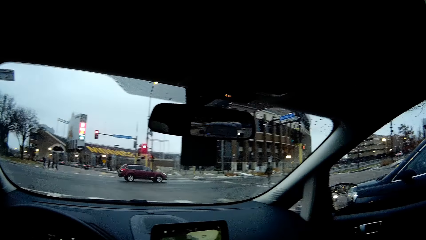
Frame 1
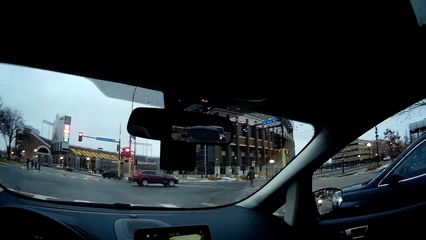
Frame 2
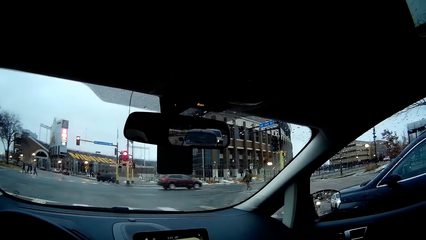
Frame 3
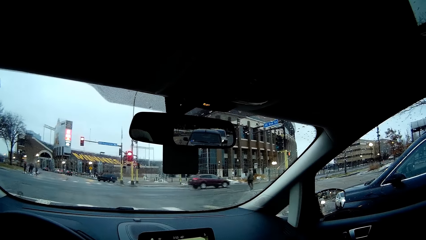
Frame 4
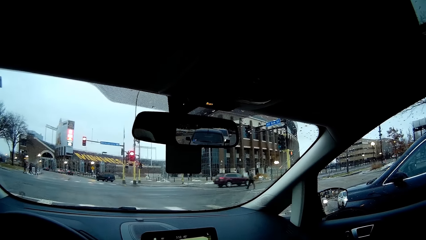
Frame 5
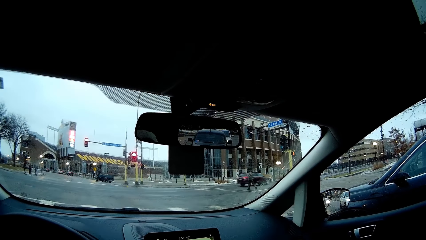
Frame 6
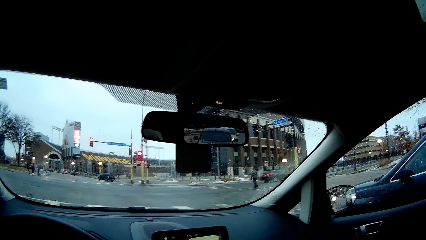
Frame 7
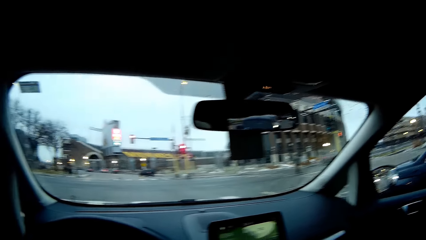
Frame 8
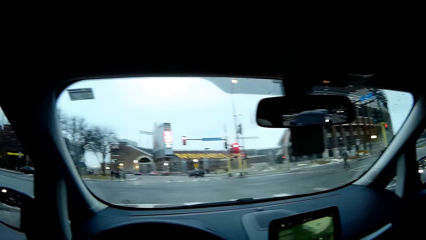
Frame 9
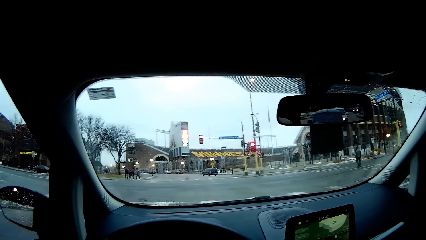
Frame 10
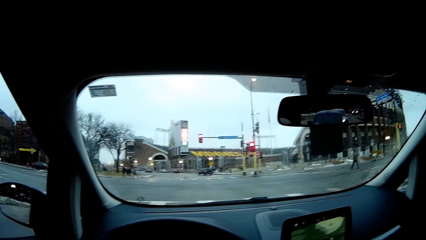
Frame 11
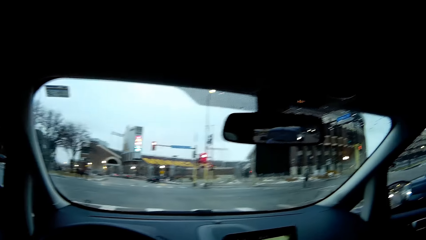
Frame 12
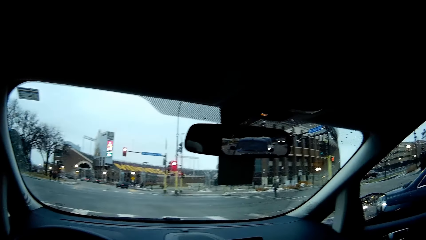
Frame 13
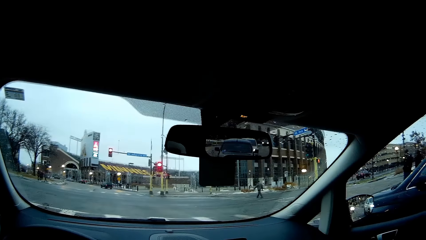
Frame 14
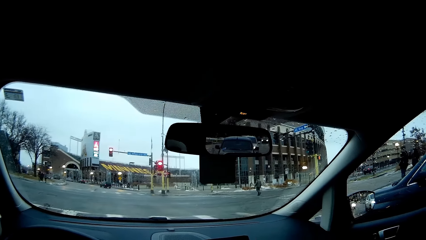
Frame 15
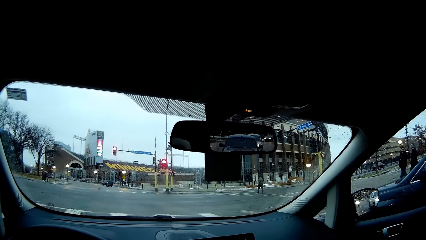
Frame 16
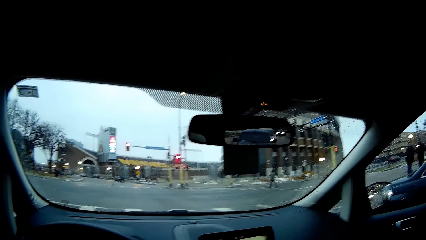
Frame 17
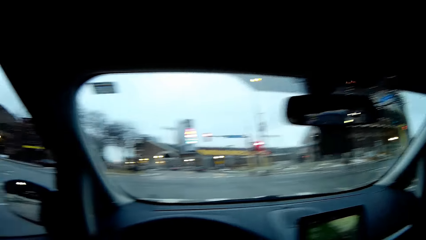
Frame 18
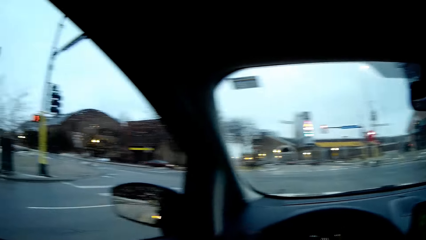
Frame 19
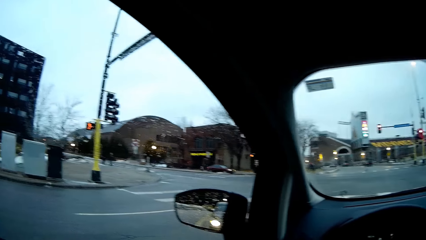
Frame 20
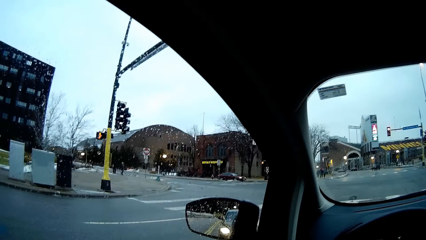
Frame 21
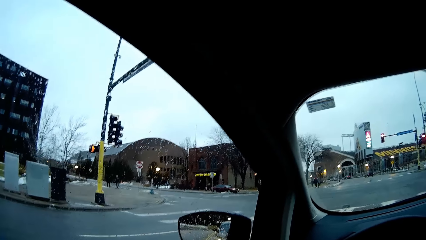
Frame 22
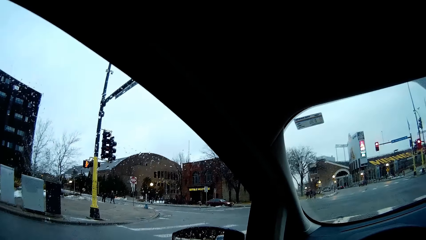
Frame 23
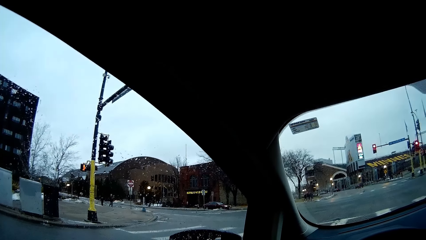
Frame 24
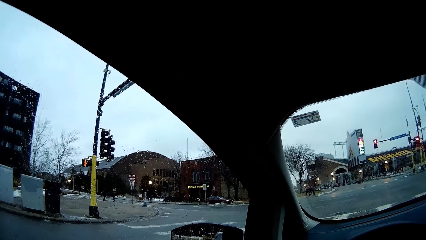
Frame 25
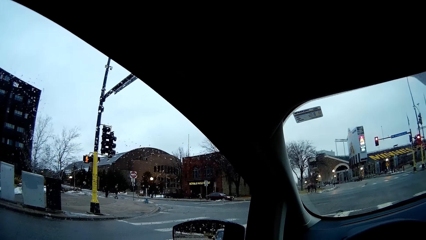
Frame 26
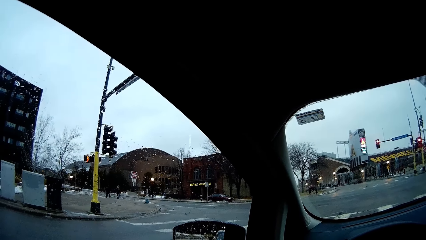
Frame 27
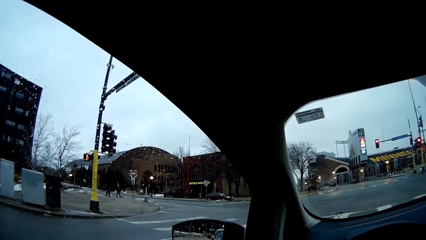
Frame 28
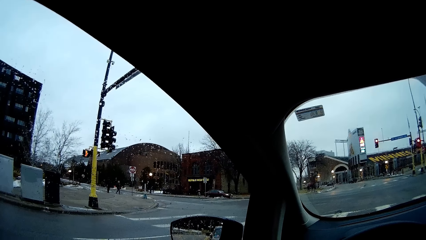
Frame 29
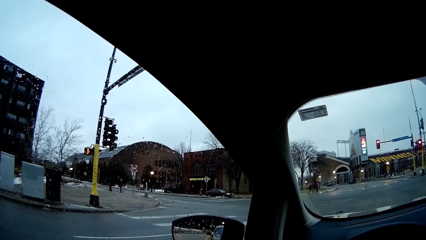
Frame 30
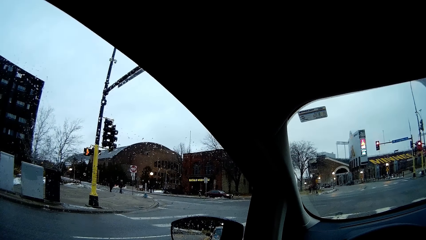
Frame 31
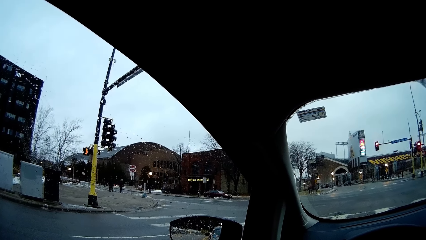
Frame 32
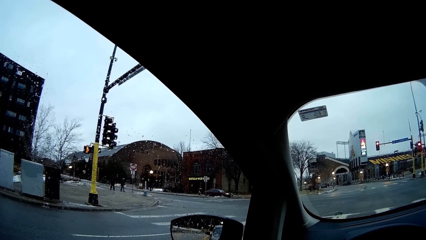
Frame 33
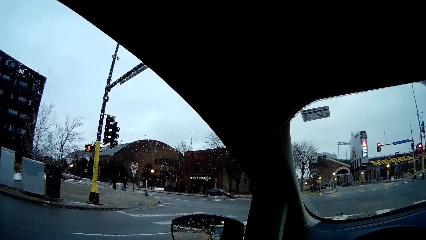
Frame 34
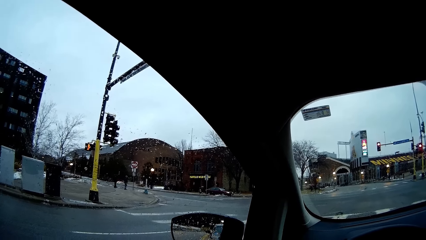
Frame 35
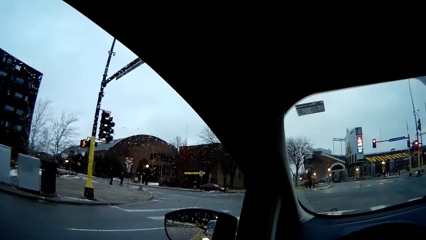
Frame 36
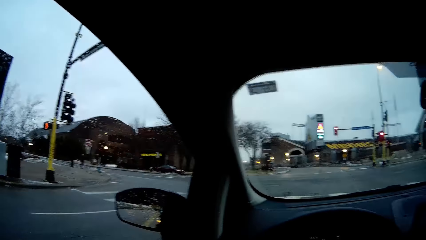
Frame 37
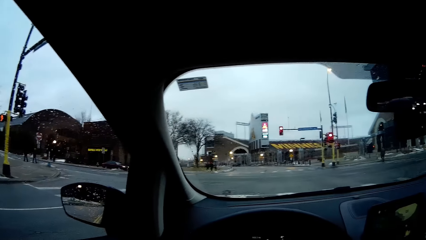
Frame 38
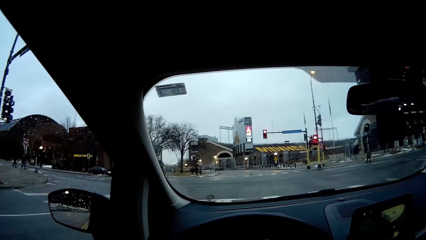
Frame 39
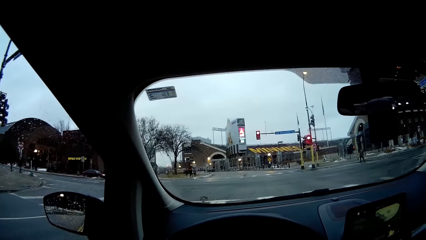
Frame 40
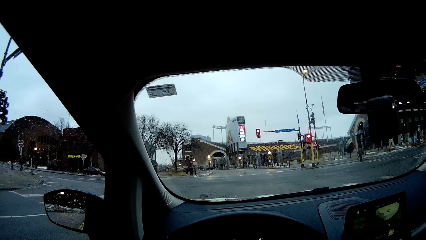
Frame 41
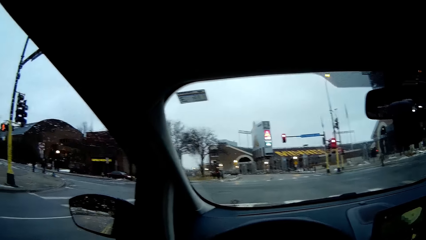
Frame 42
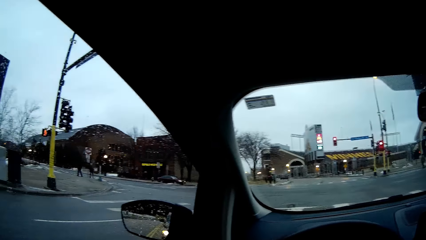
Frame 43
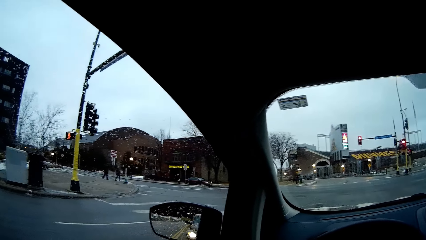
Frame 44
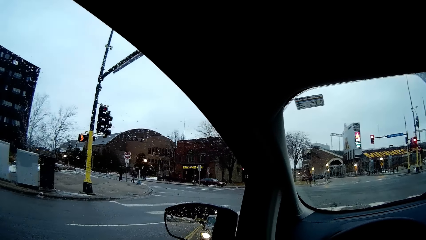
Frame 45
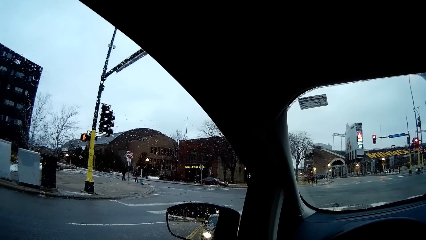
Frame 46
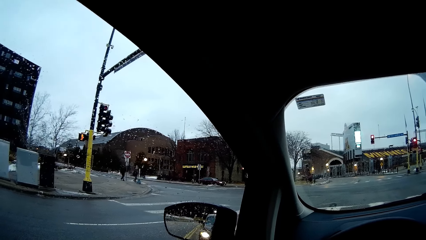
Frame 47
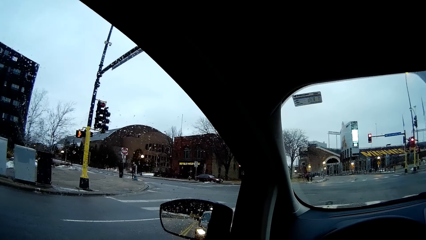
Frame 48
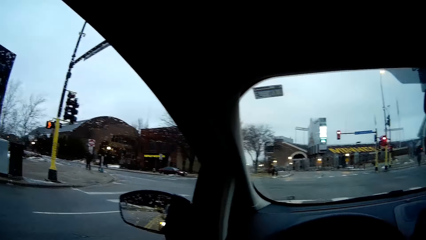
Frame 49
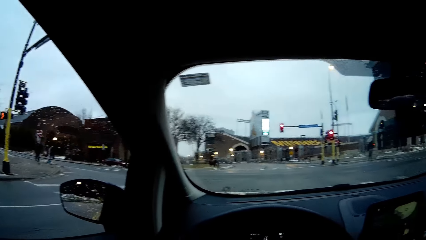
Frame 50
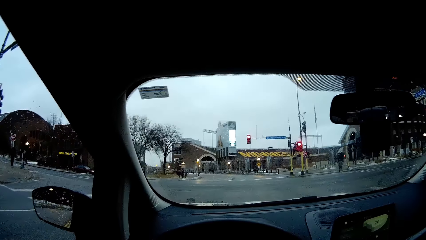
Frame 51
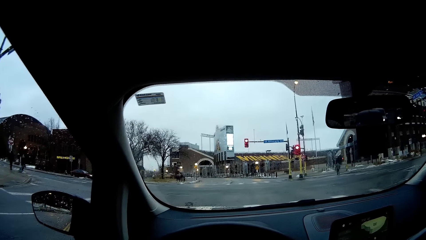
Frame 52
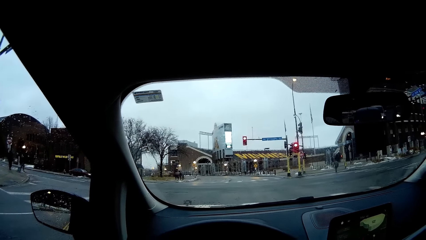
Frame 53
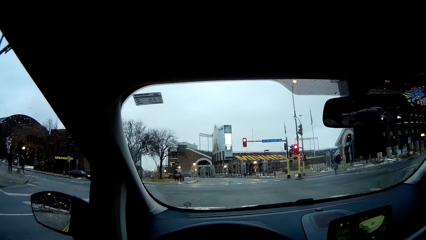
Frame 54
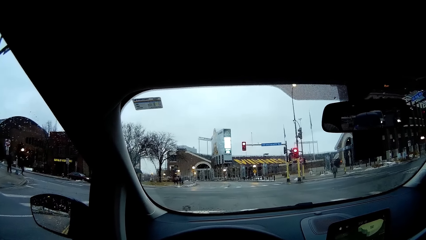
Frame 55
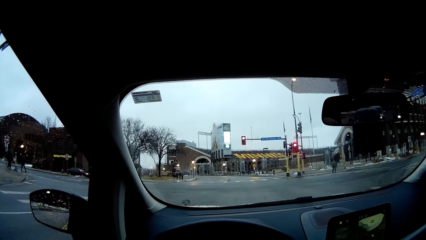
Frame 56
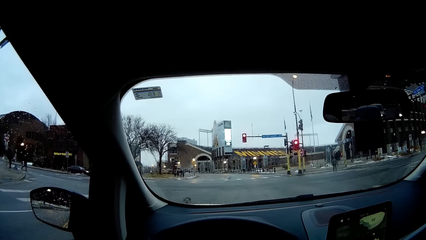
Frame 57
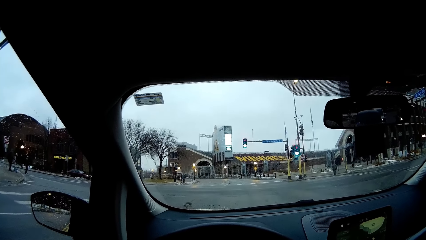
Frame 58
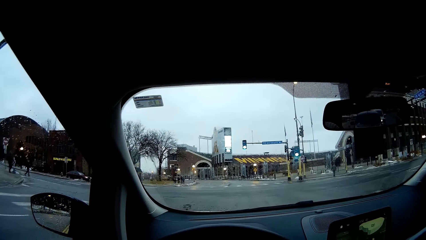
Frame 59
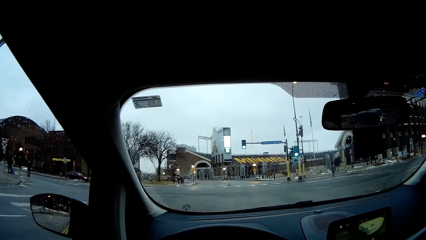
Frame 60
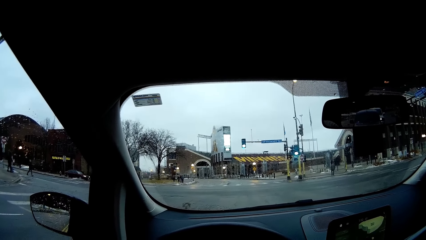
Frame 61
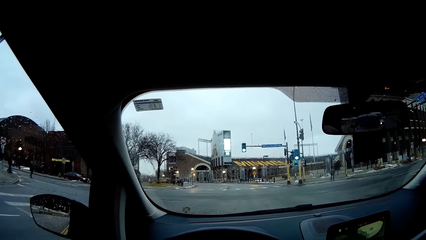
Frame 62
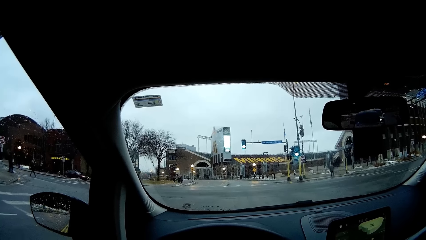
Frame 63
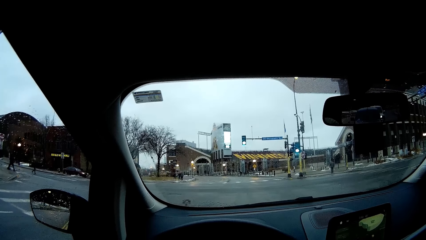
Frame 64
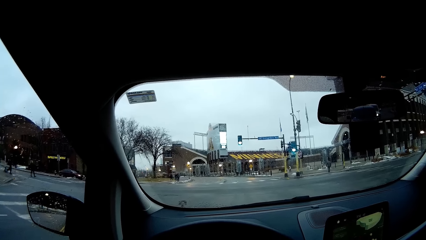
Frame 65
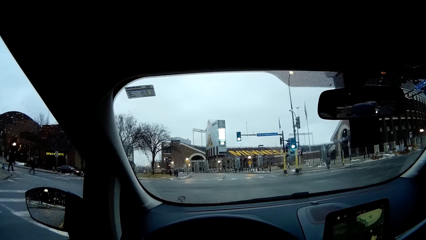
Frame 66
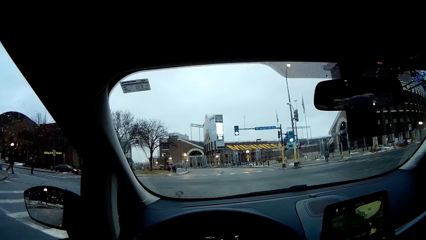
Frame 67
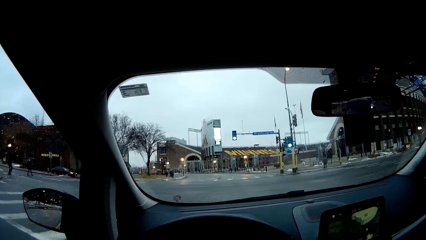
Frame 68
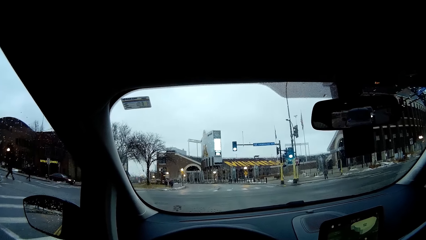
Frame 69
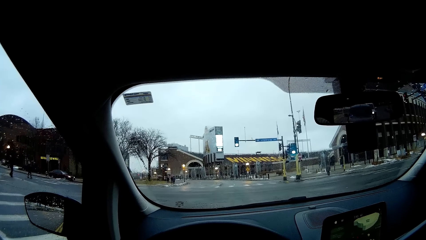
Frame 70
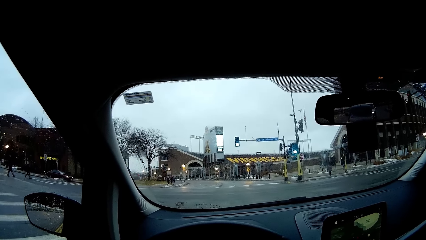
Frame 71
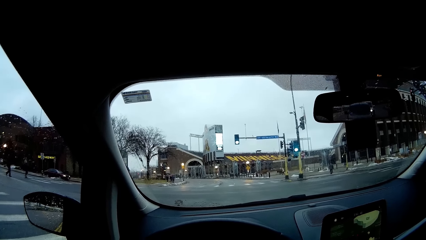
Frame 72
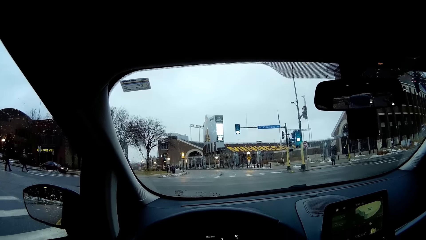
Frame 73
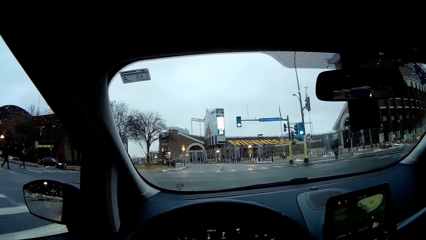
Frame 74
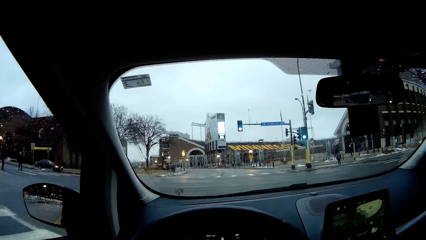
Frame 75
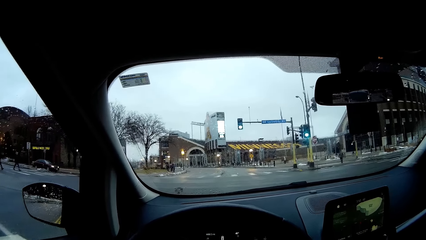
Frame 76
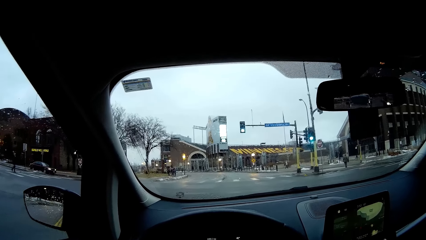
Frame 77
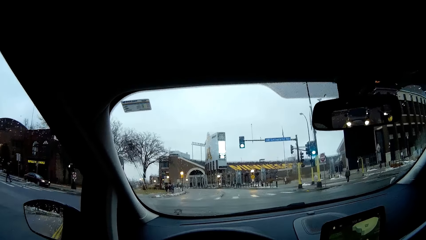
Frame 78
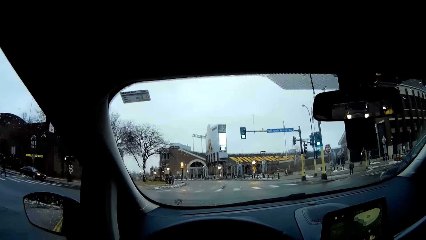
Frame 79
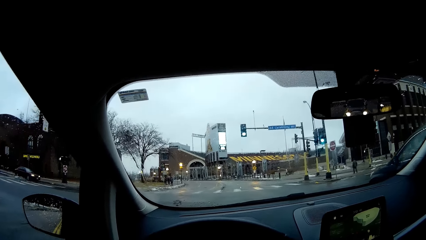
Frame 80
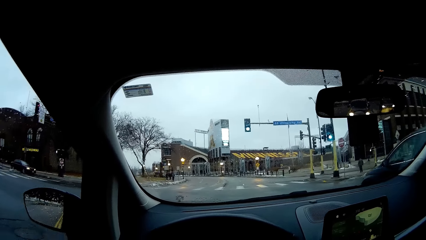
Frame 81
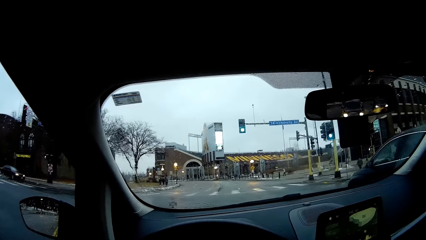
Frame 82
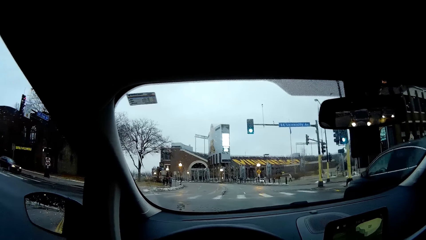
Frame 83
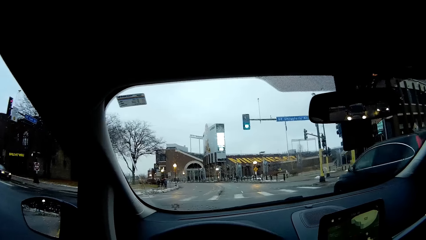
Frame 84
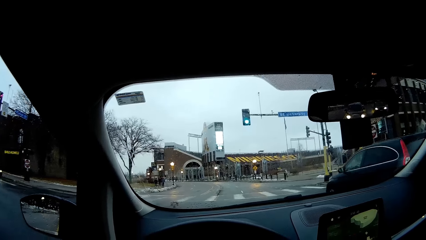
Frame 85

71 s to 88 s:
The camera wearer looks at the traffic lights. They move at the green signal of the traffic light.
